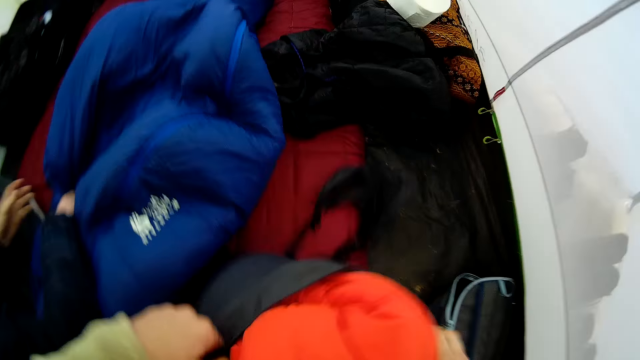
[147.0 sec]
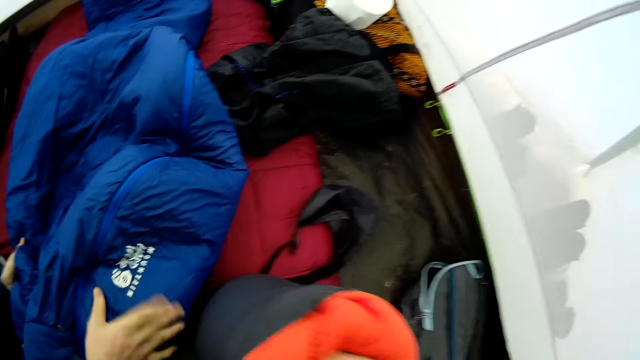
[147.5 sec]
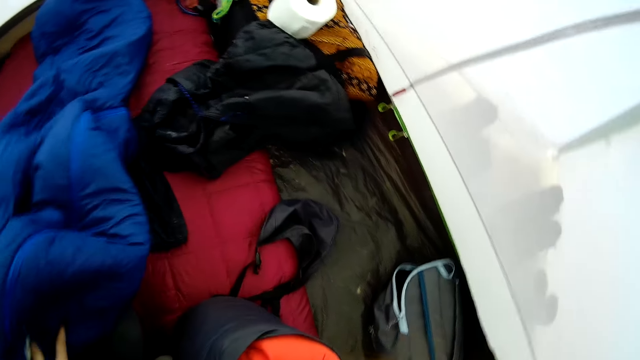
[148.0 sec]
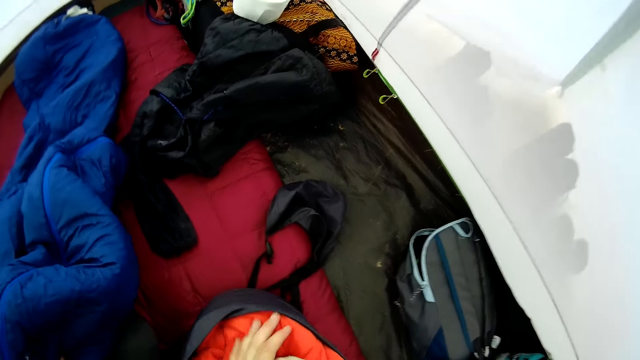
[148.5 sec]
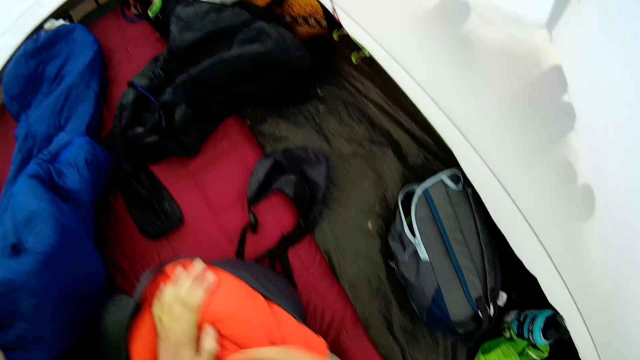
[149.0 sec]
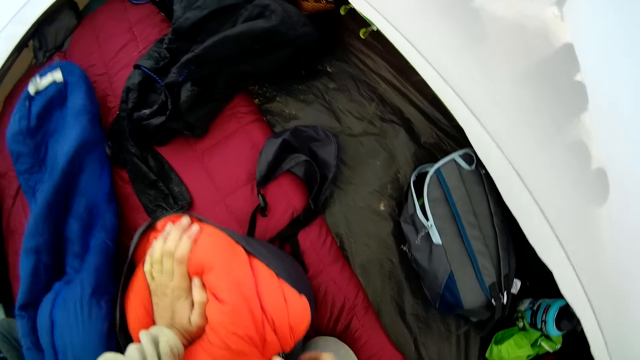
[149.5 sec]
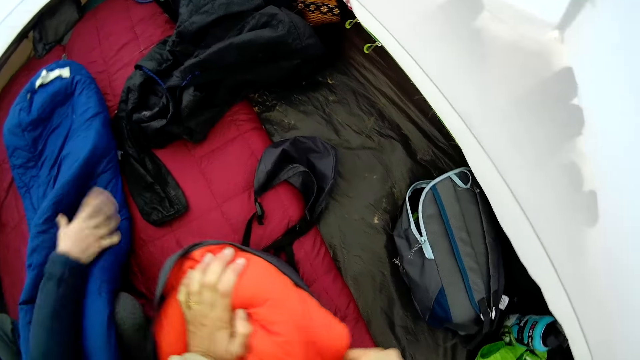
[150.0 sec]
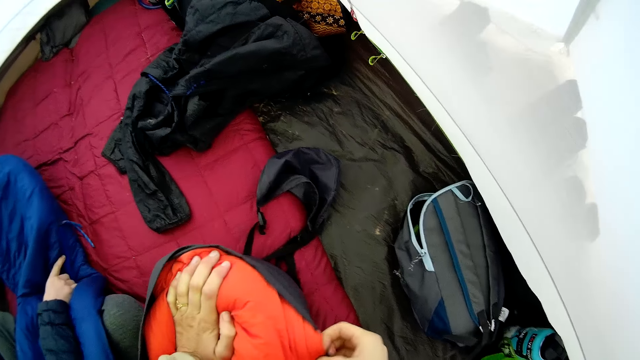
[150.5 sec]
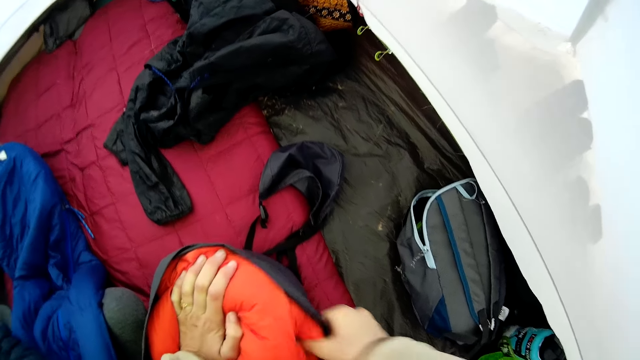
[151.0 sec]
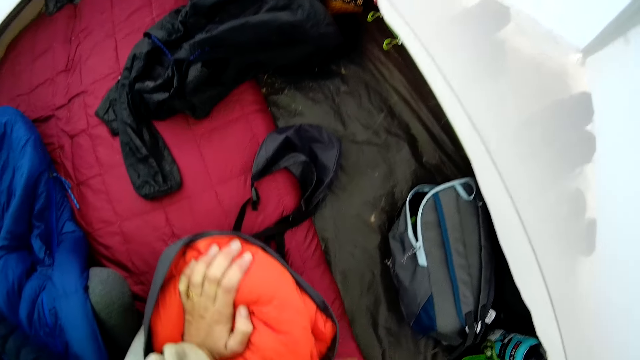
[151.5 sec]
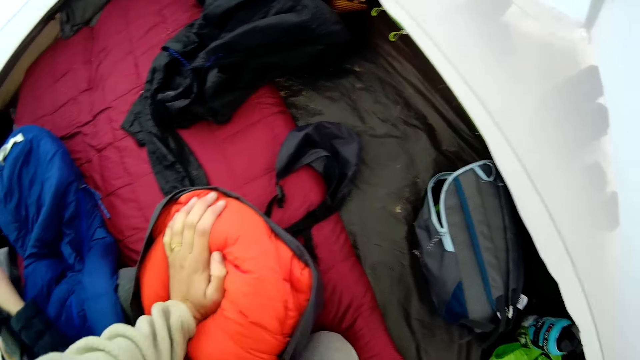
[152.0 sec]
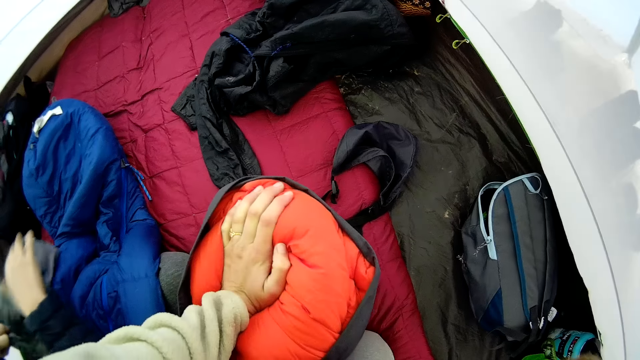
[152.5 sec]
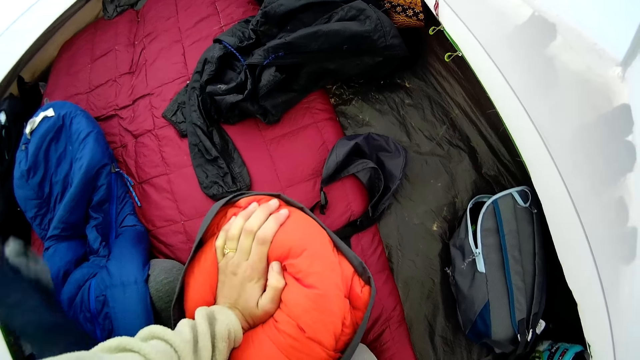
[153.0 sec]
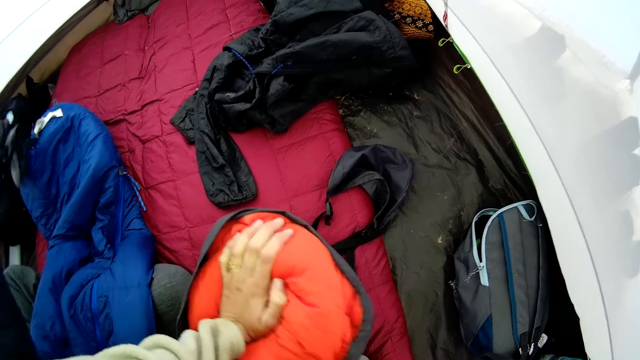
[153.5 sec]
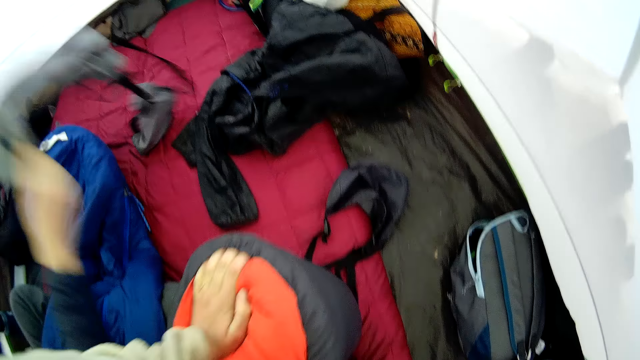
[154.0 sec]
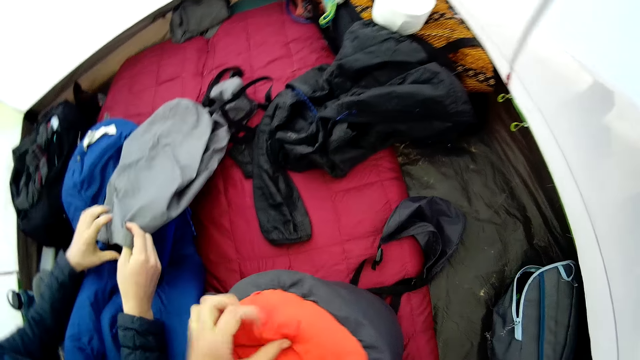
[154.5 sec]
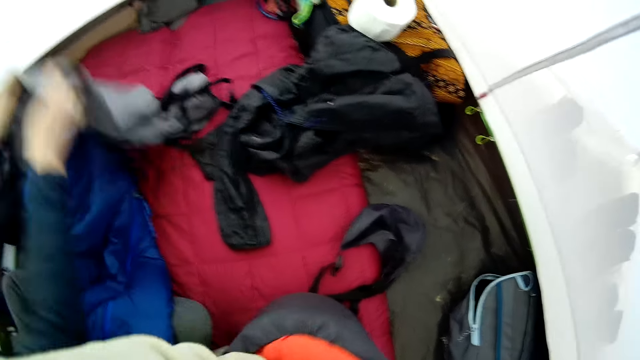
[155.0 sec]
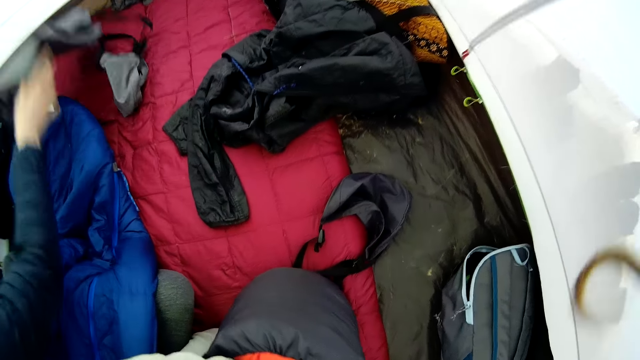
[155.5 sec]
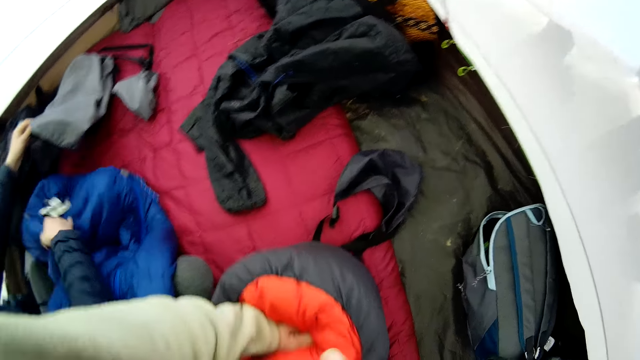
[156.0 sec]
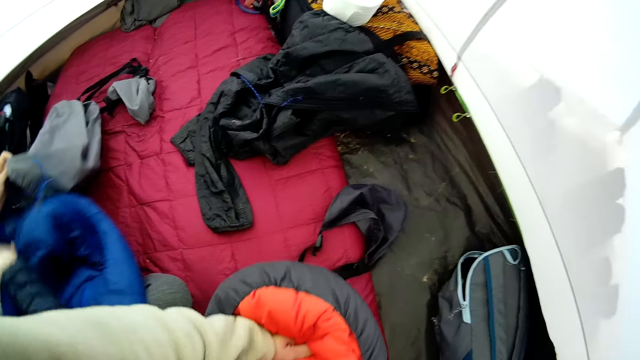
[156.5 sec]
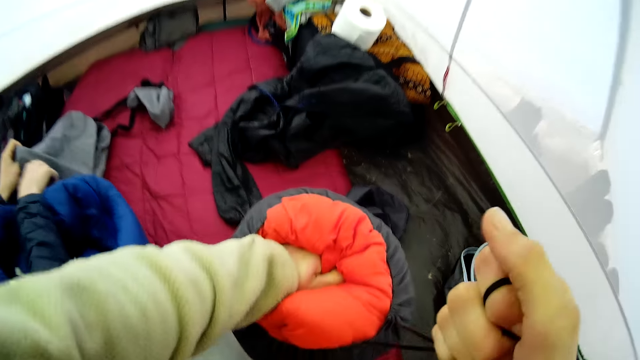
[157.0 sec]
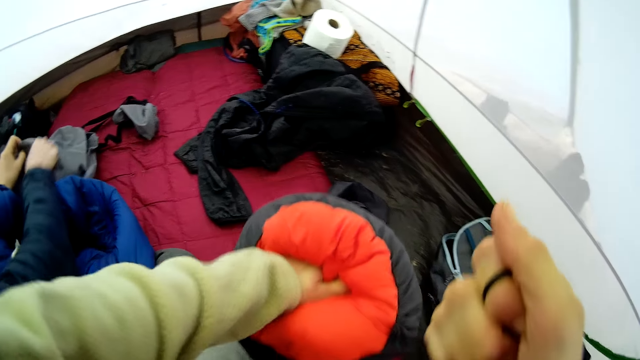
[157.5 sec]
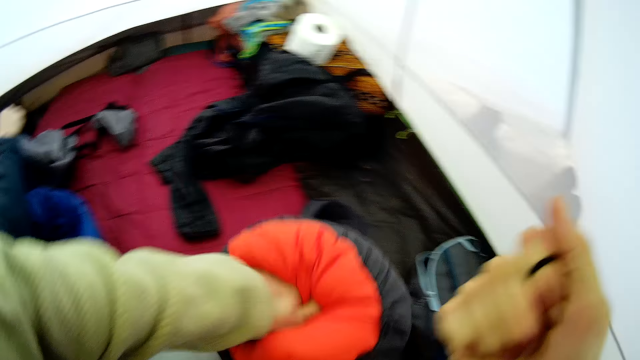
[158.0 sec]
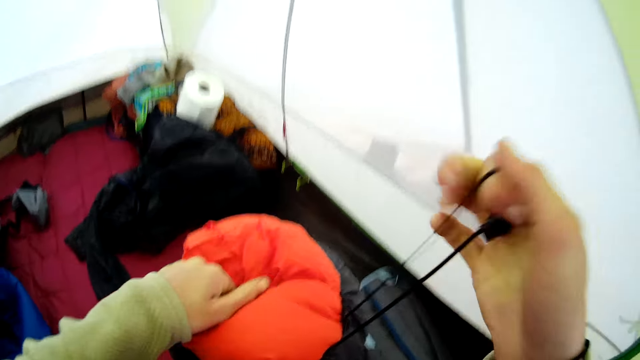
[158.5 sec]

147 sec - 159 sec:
The camera wearer presses the beddings inside the bag. They tie the bag.

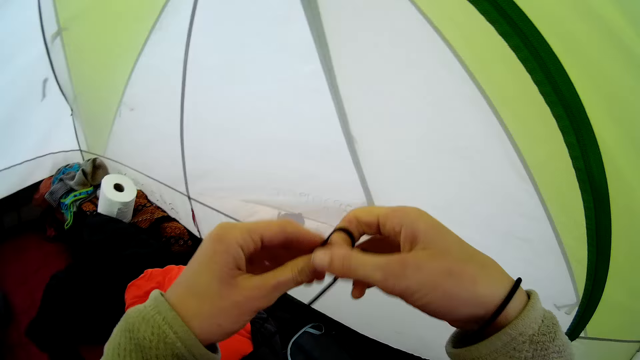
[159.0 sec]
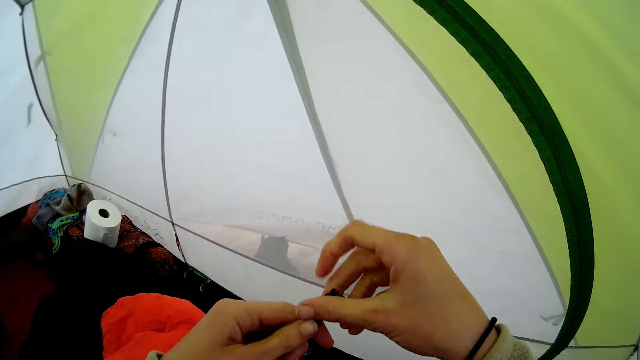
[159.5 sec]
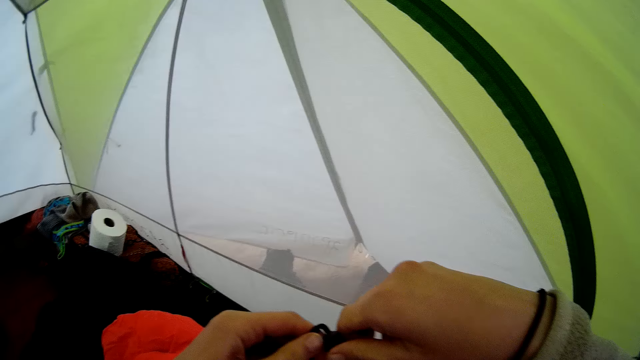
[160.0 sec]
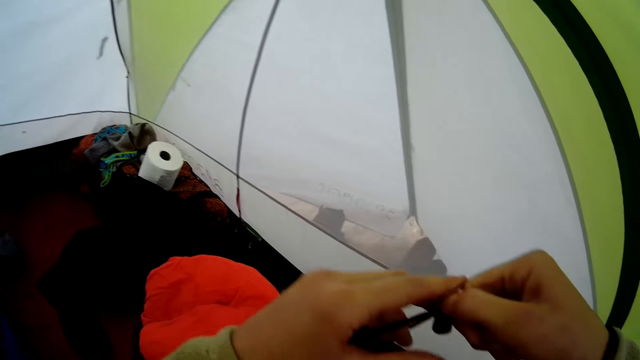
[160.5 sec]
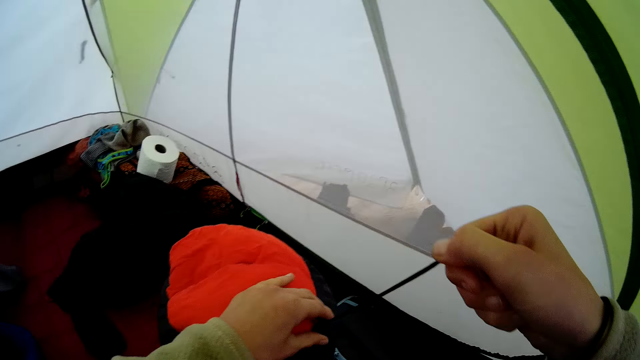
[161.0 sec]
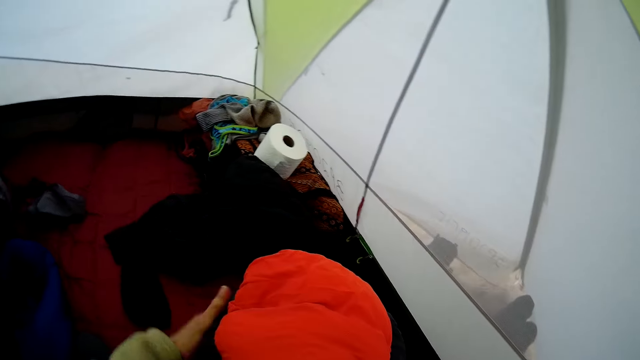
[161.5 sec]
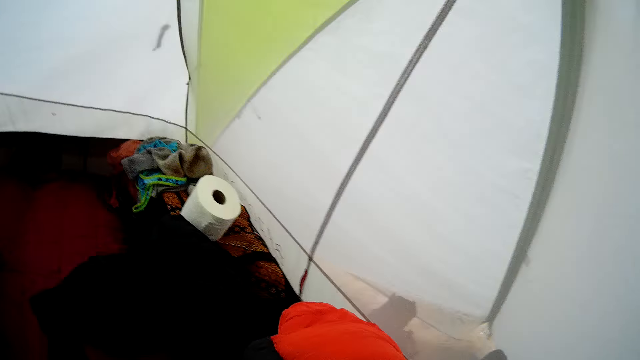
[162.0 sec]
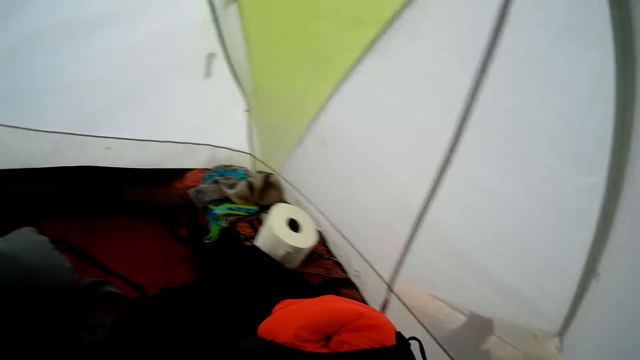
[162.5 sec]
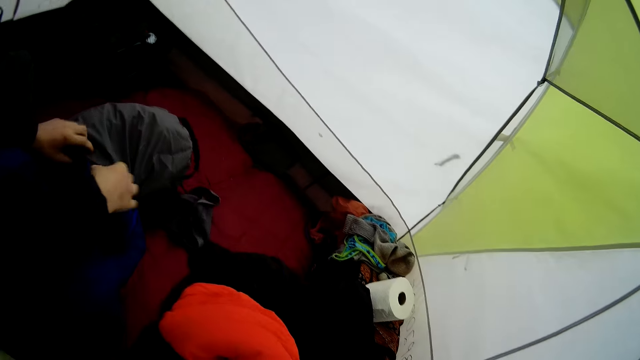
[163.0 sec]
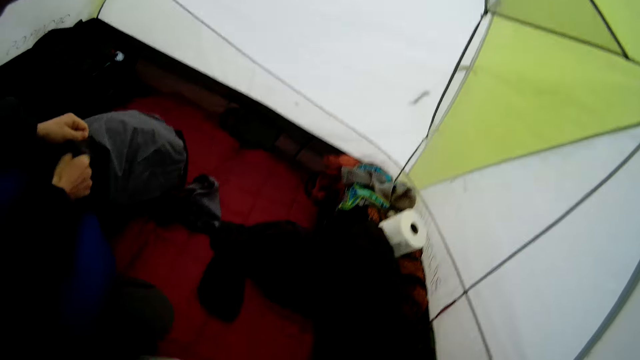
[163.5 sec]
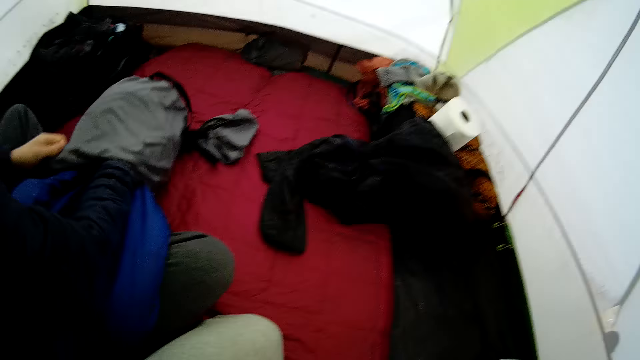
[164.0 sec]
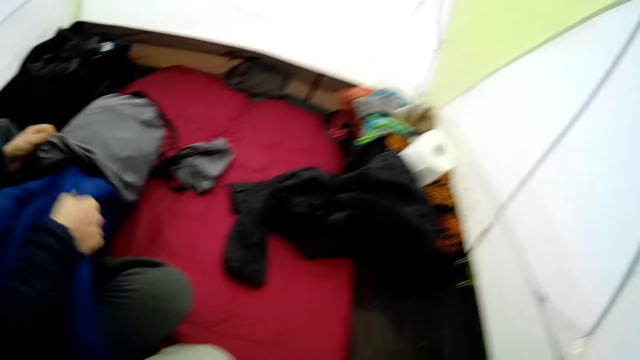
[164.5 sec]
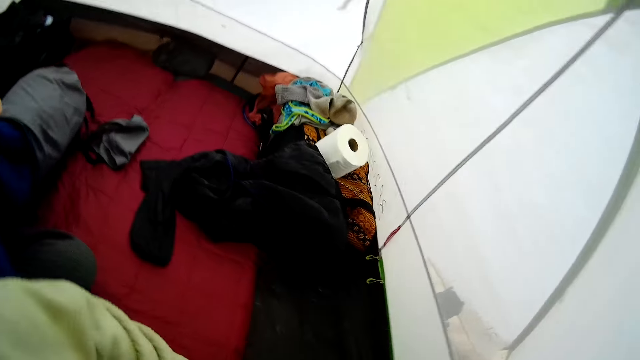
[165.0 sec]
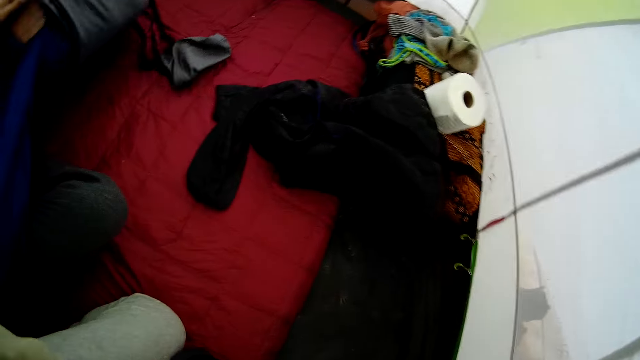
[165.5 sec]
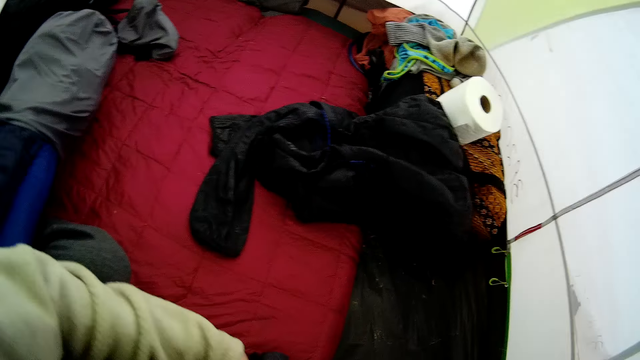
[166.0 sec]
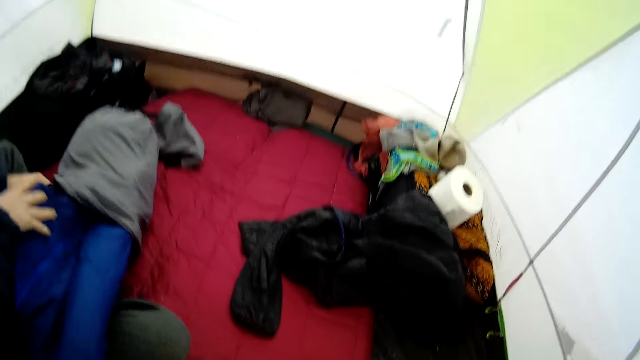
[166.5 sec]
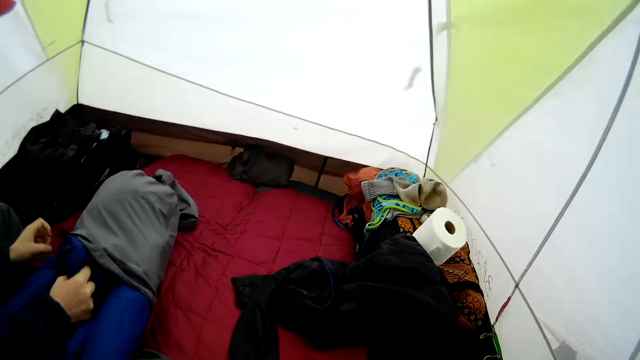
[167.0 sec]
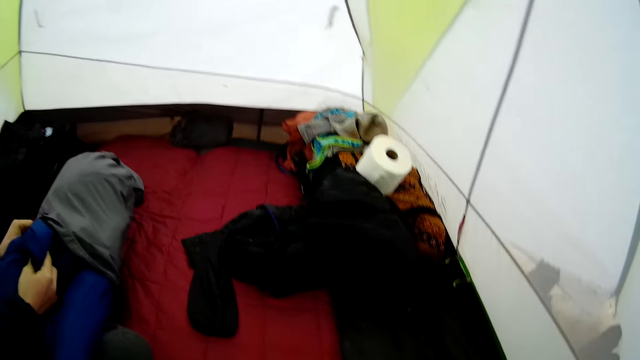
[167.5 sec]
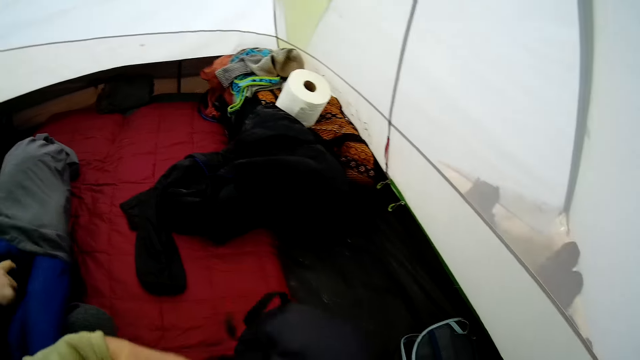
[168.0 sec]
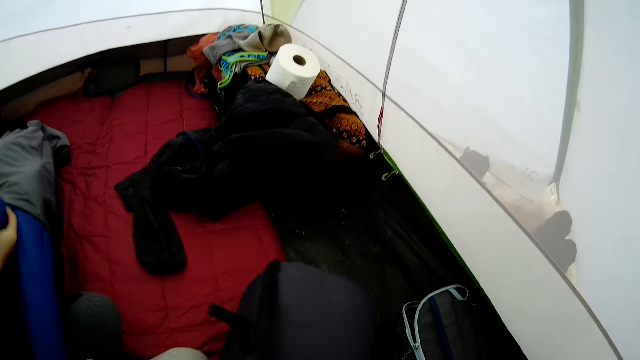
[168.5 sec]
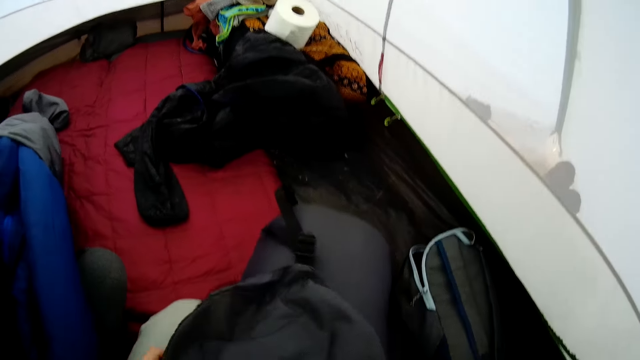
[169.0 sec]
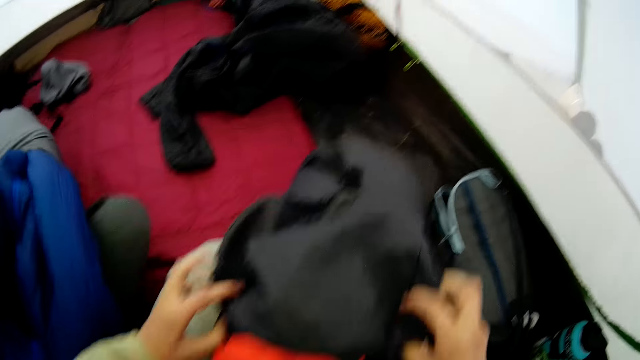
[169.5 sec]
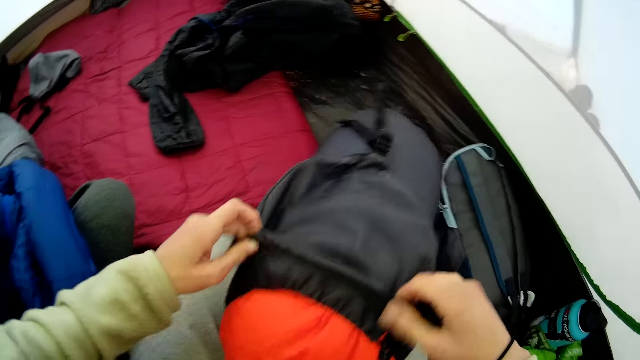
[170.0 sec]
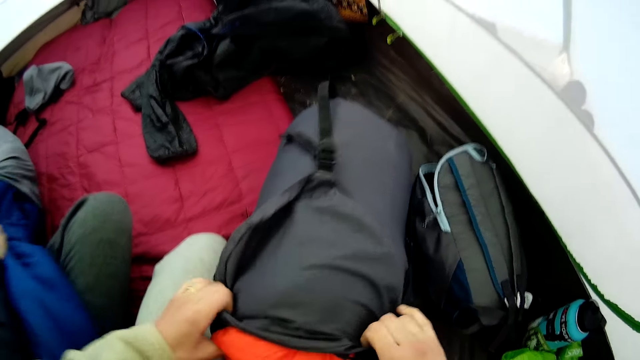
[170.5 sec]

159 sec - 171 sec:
The camera wearer looks around the tent. A man puts the duvet in the bag. The camera wearer fixes the bag.
